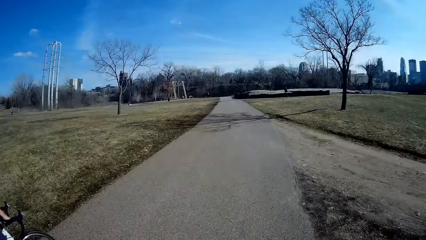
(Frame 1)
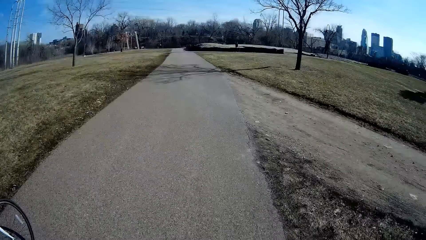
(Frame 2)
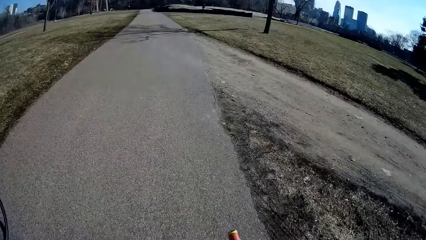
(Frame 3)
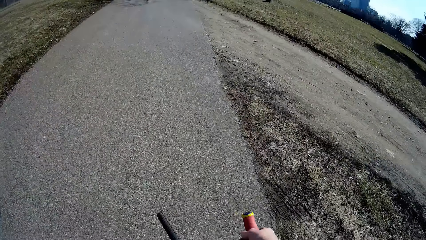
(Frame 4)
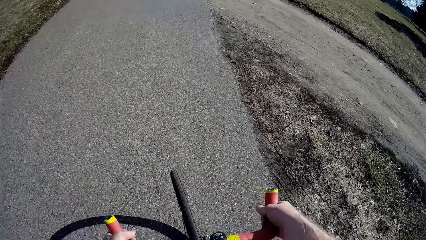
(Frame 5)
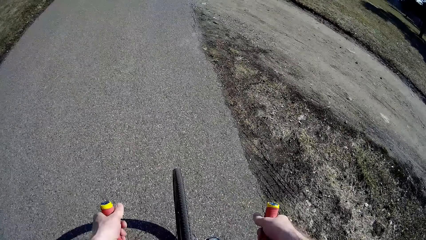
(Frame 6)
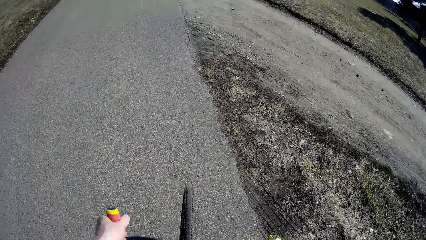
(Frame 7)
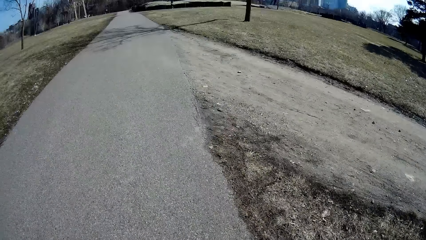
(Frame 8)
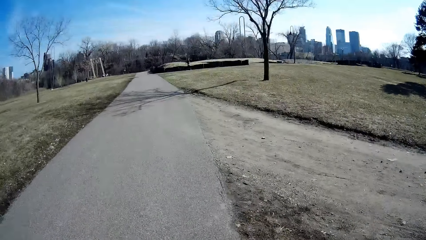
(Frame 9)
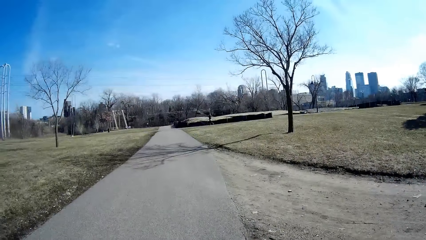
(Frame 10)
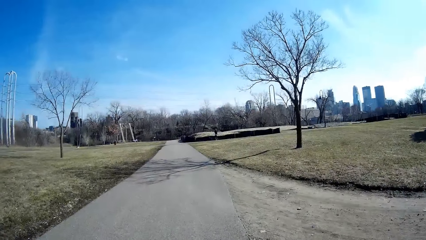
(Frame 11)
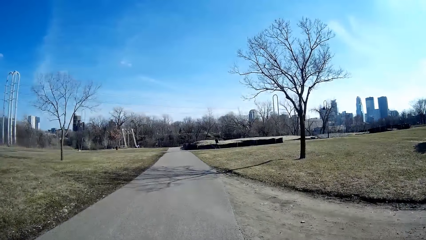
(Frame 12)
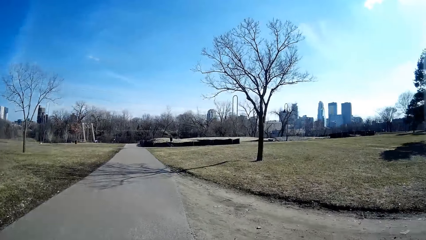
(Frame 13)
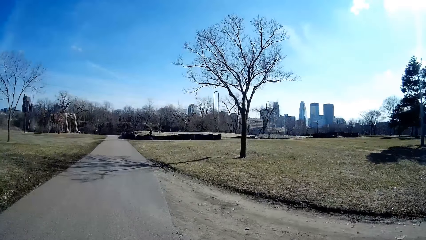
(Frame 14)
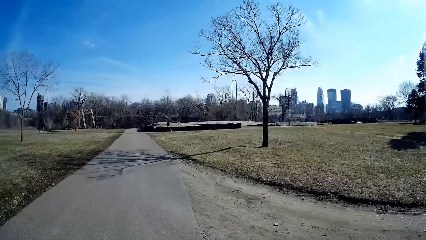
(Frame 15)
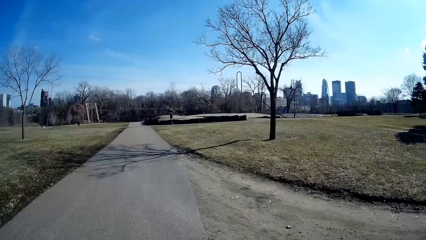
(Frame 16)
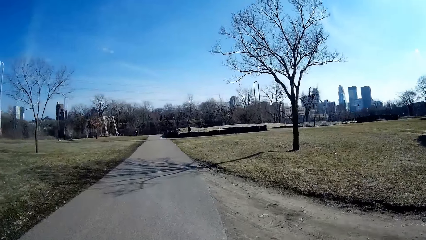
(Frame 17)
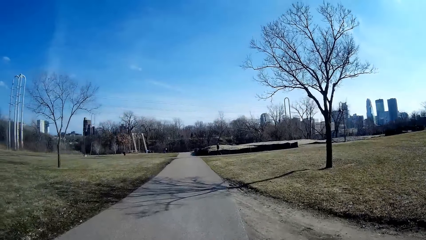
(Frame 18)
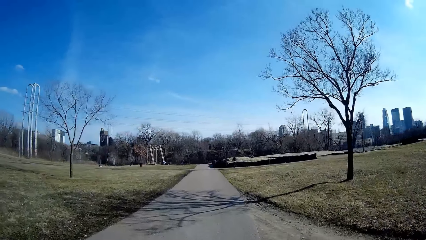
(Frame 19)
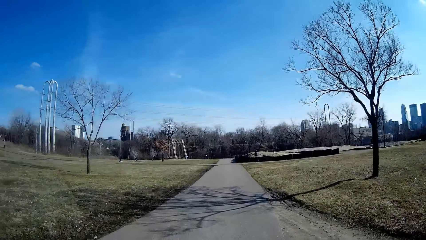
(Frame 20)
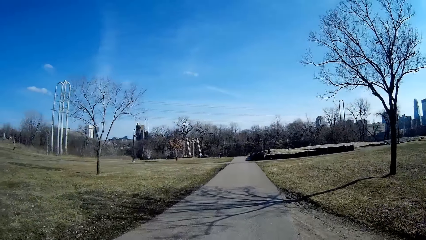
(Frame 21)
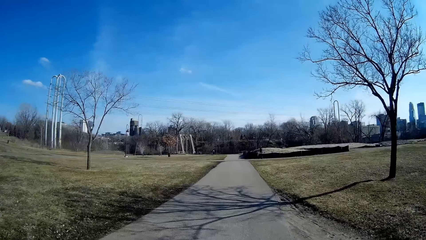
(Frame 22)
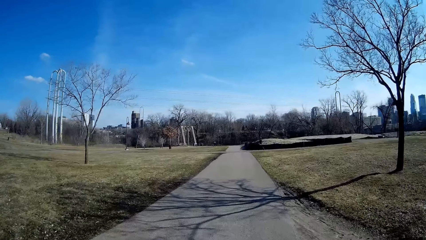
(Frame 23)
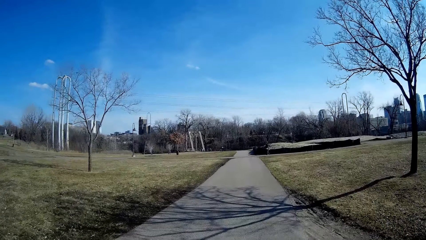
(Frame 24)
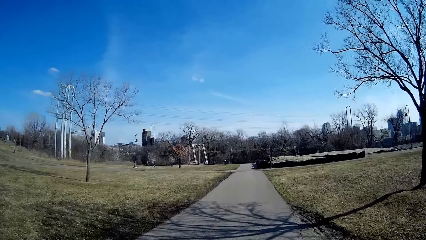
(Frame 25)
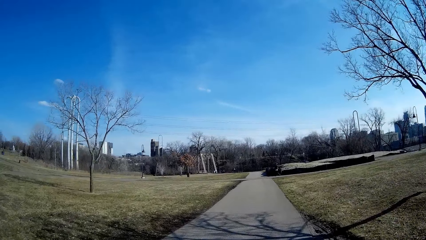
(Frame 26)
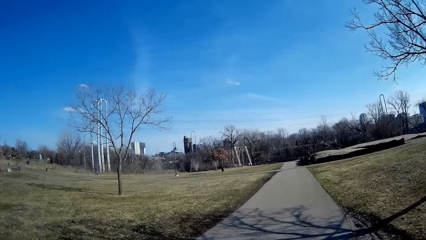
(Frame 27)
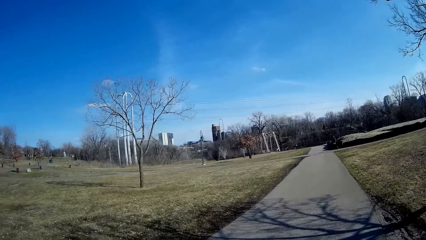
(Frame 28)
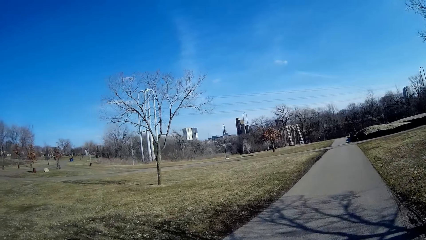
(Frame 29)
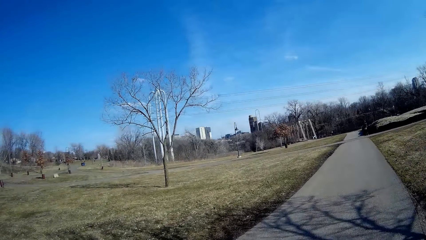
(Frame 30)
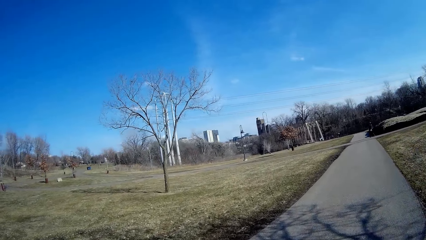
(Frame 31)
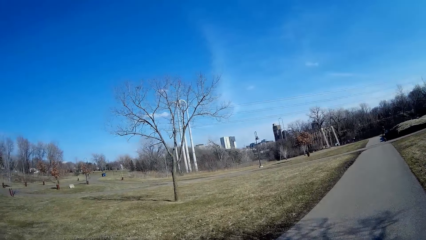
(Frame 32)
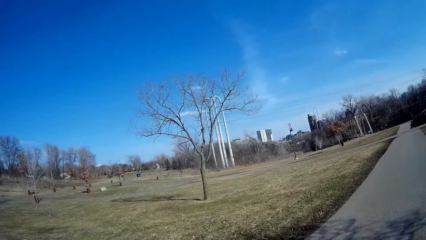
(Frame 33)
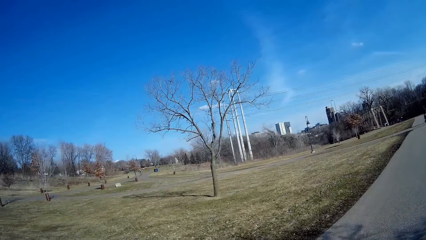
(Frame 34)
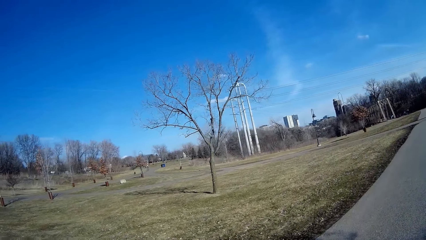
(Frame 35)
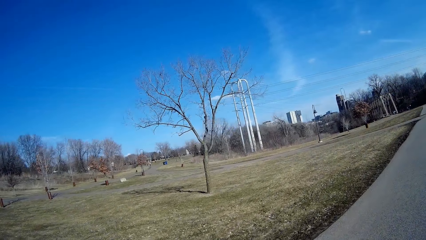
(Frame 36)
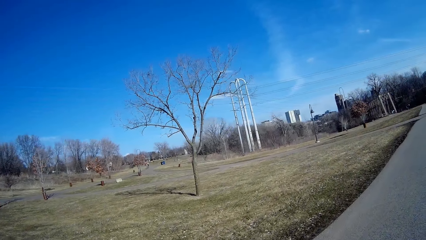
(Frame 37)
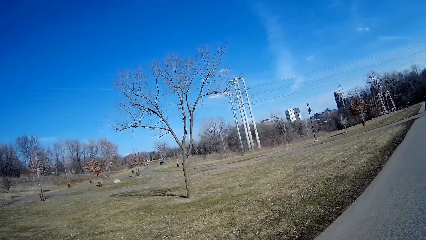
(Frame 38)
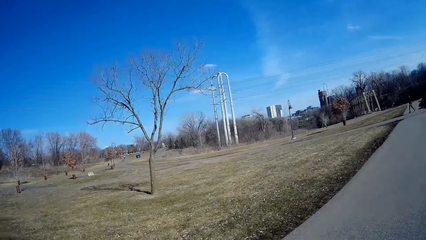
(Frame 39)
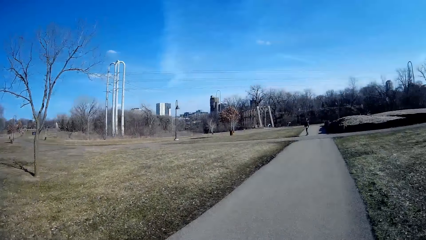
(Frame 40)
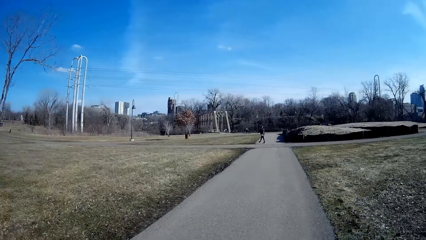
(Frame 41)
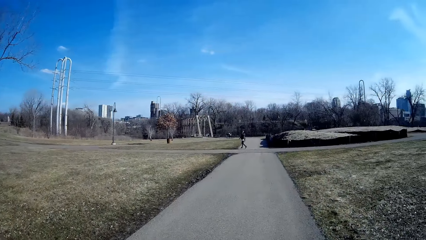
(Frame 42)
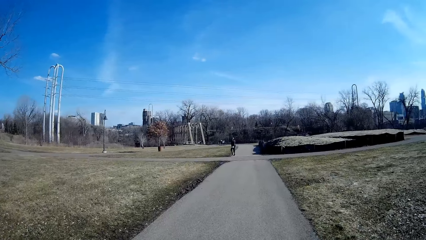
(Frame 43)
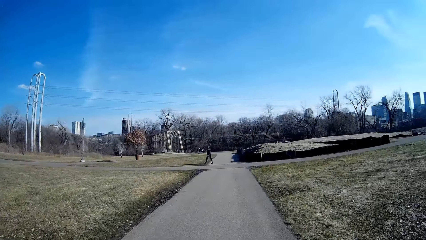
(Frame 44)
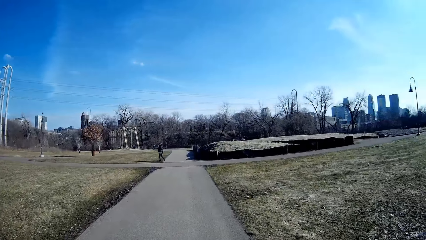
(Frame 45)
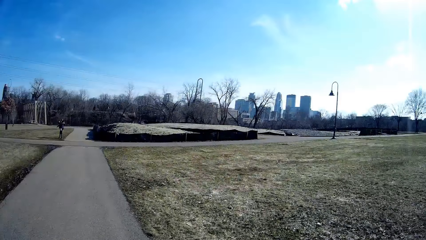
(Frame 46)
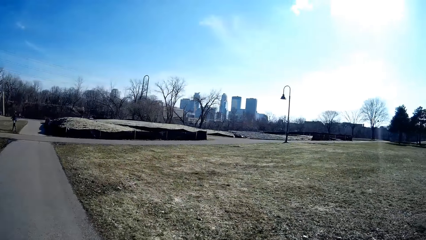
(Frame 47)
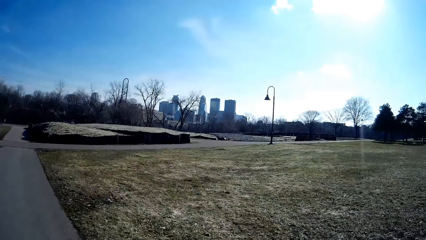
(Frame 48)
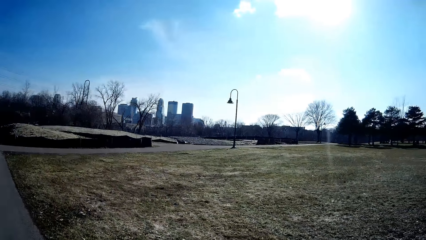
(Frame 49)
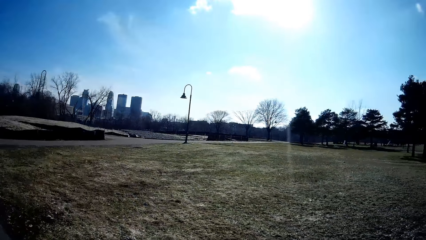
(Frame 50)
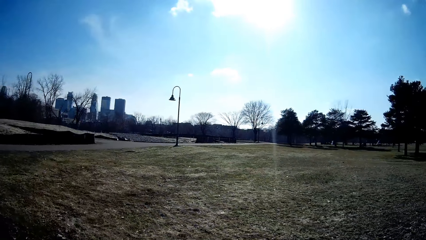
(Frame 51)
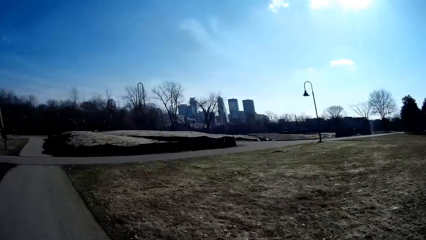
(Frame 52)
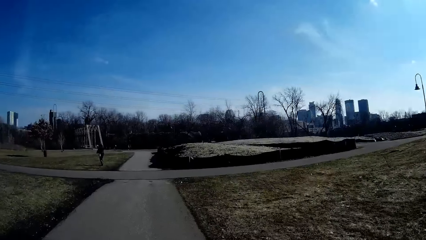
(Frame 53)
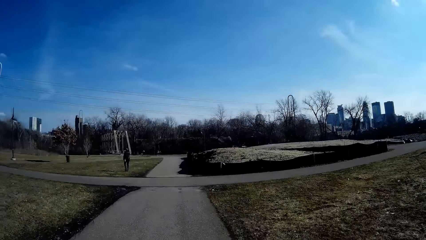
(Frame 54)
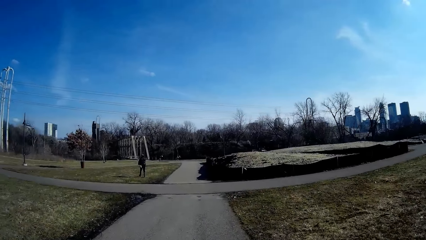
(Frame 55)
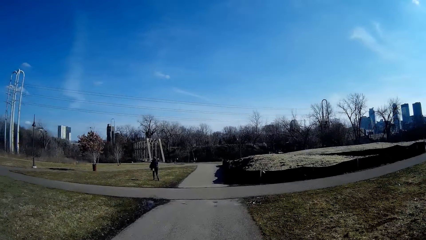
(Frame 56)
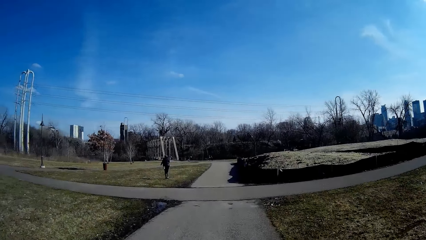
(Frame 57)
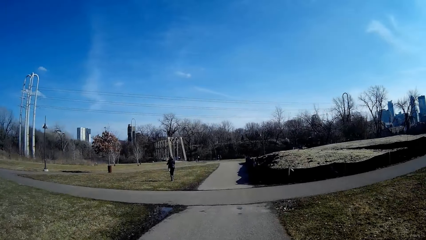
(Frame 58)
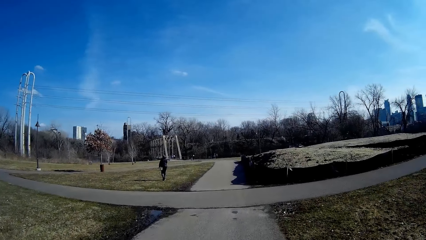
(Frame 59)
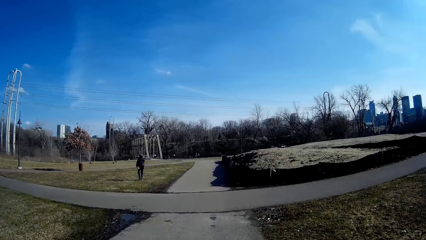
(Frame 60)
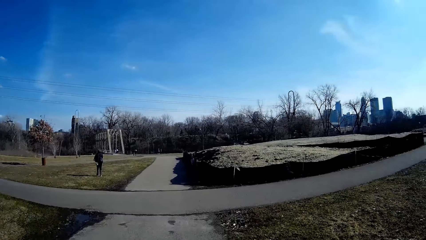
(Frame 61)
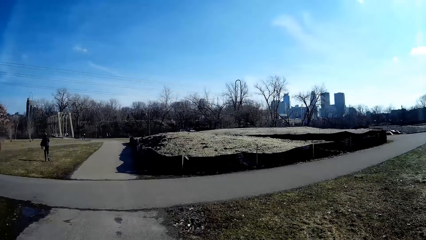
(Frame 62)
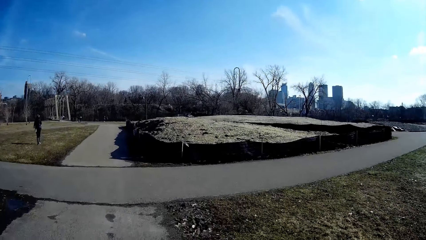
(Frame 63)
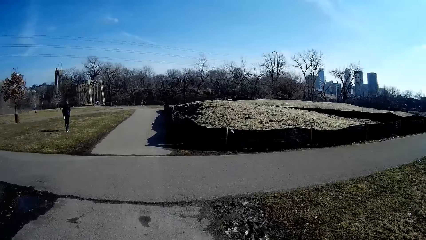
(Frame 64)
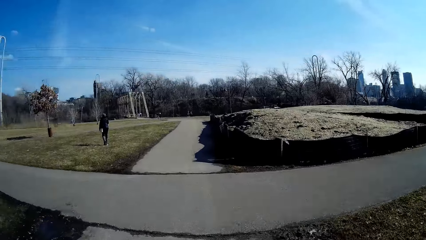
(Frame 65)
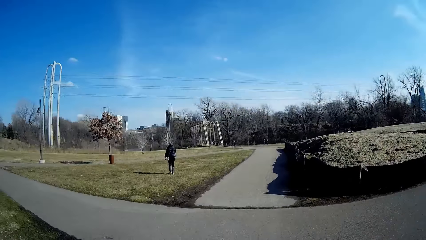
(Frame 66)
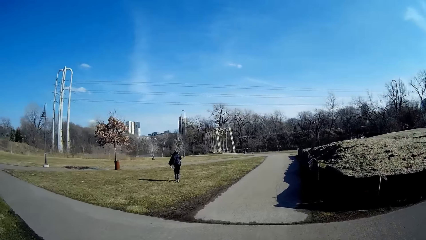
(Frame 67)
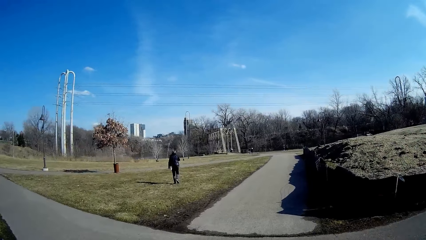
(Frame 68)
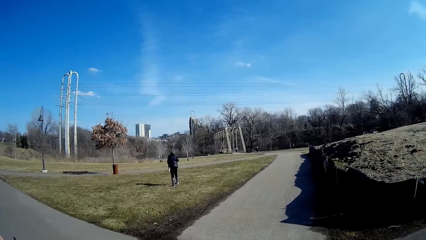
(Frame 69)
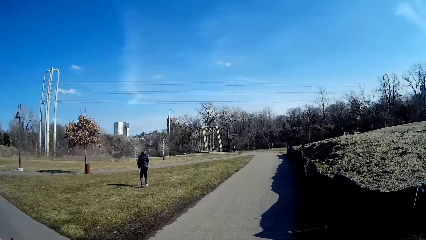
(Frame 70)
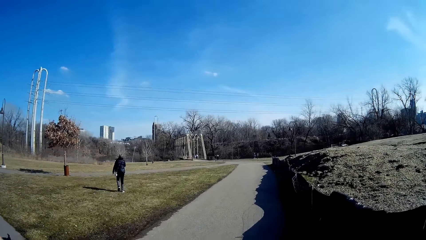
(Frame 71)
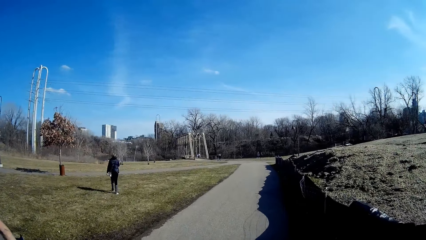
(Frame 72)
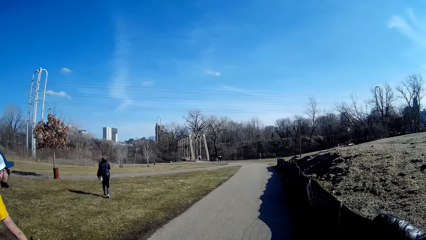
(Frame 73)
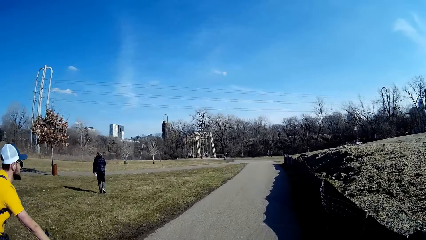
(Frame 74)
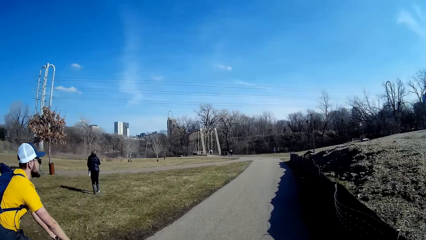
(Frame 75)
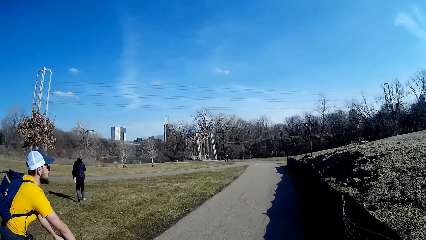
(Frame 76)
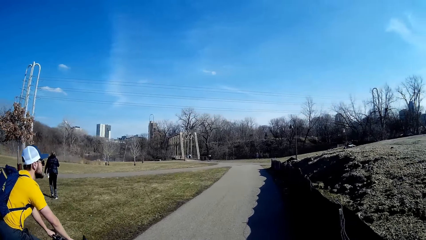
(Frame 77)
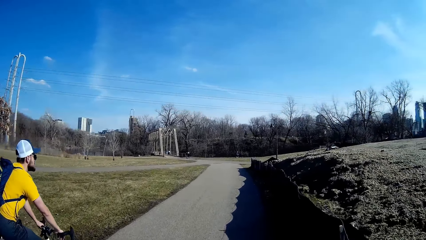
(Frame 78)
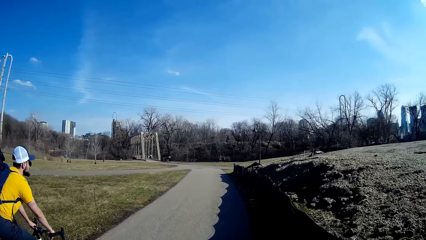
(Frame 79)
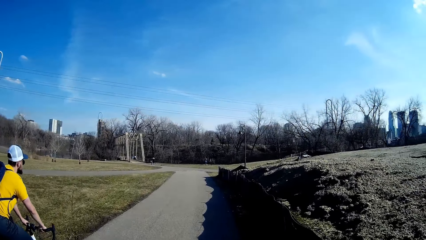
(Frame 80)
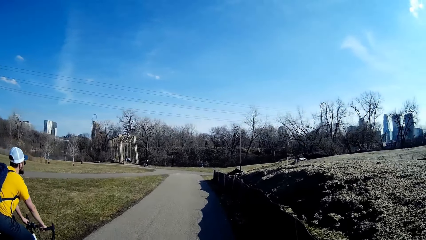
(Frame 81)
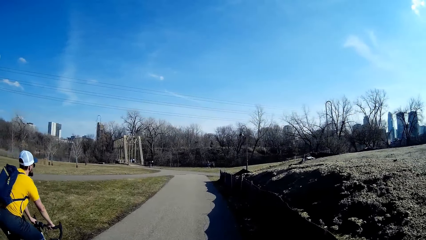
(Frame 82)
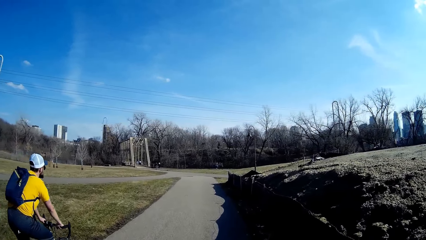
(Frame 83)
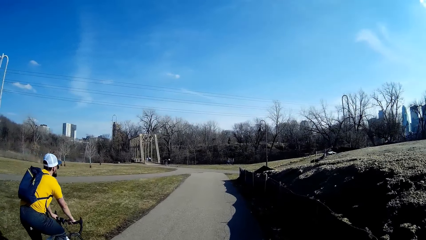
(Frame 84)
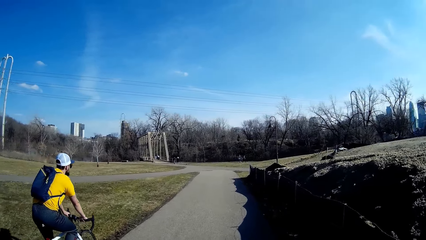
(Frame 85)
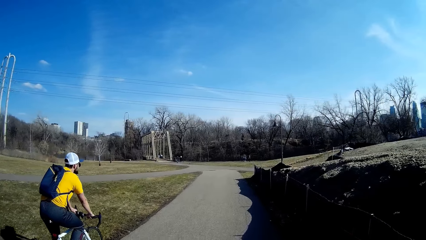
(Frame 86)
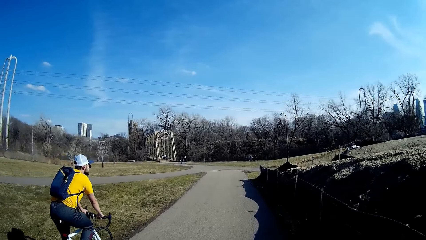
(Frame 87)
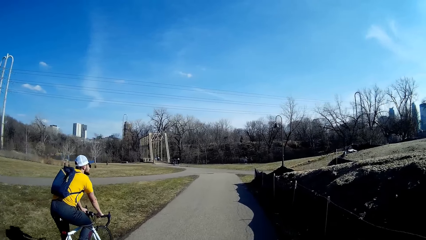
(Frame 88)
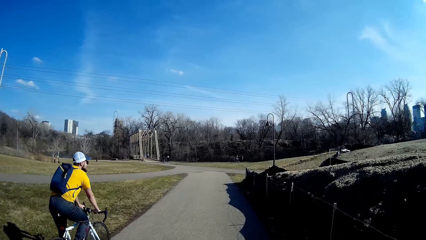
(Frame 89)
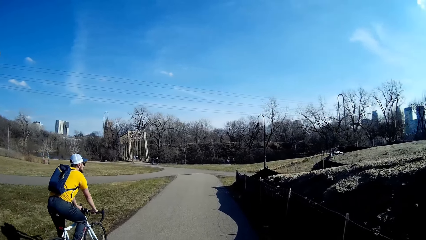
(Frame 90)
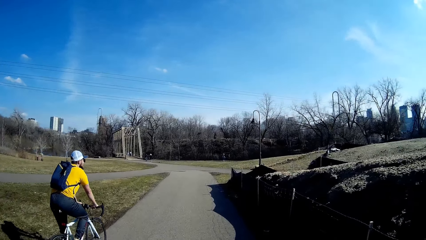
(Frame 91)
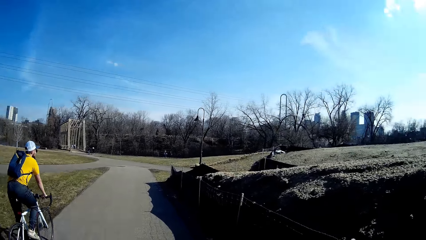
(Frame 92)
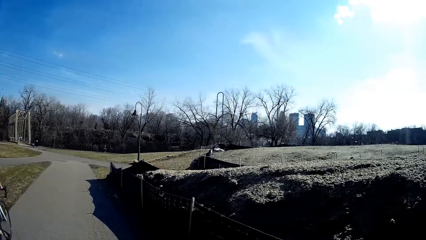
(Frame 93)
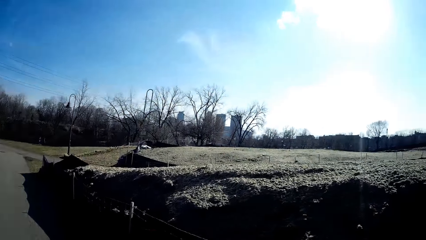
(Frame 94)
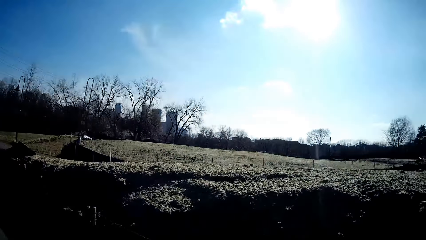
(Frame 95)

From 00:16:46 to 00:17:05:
The camera wearer rides the bicycle. They ride the bicycle.
